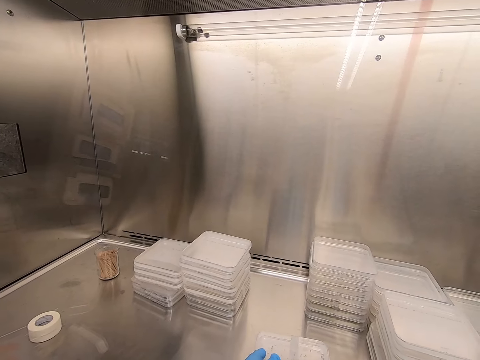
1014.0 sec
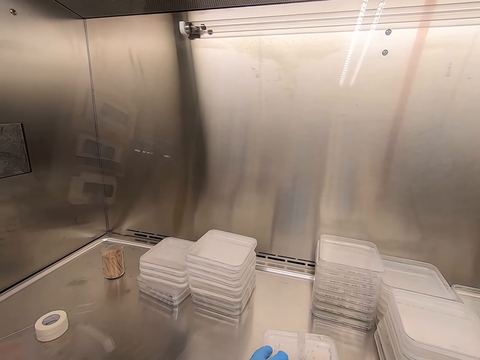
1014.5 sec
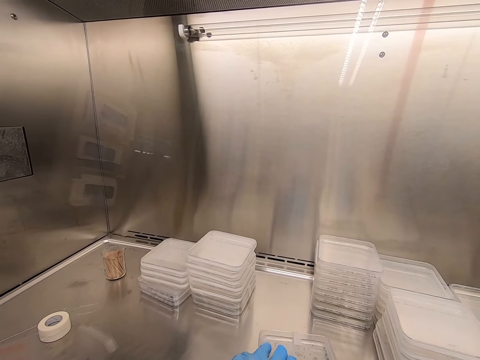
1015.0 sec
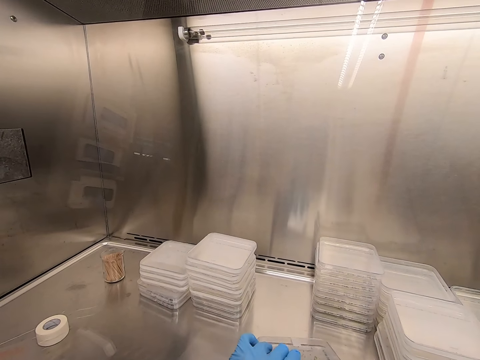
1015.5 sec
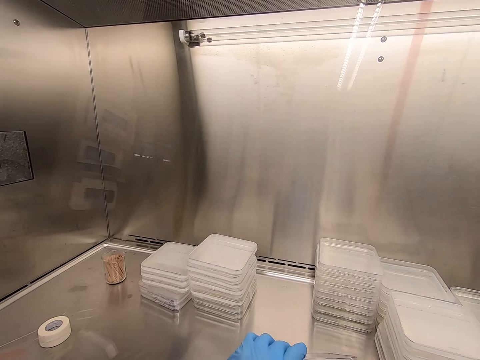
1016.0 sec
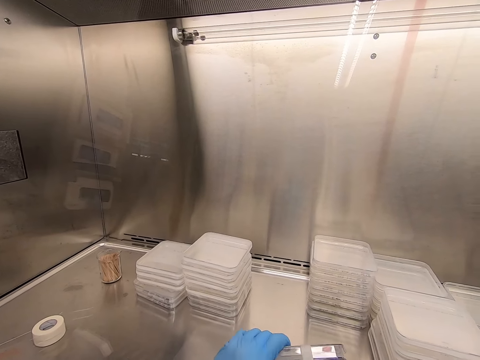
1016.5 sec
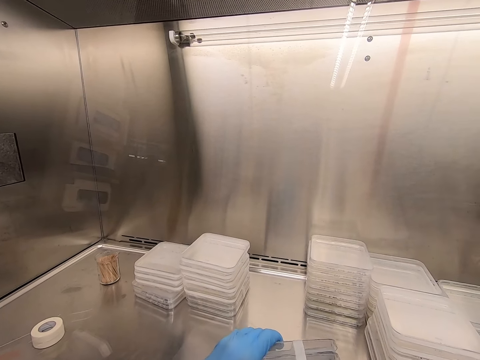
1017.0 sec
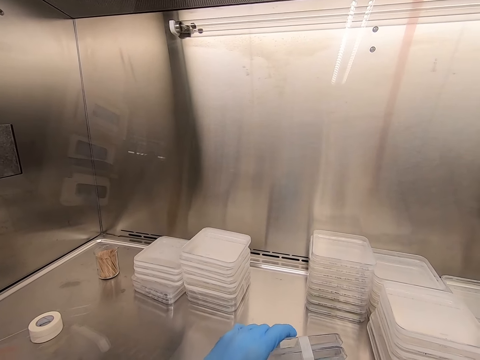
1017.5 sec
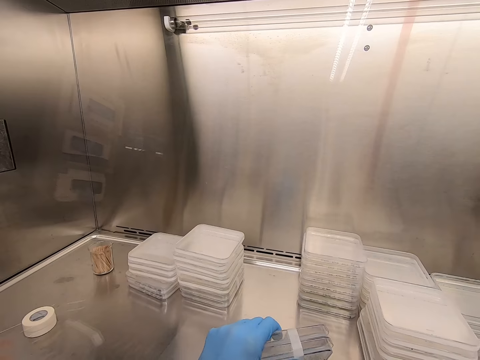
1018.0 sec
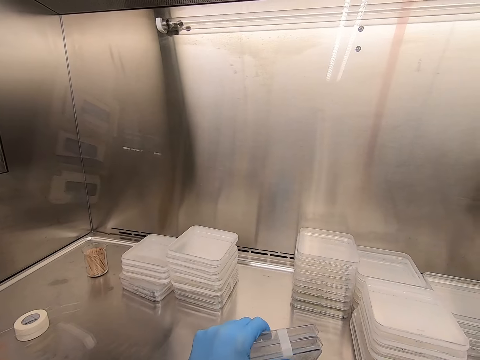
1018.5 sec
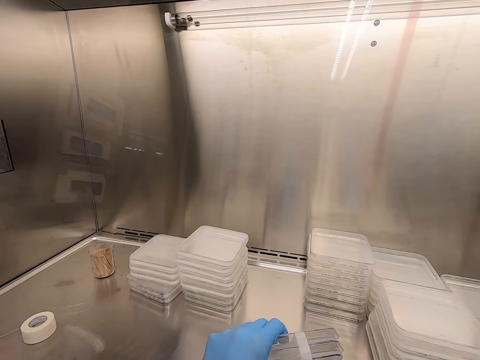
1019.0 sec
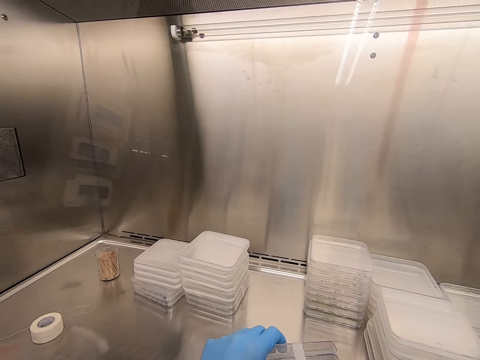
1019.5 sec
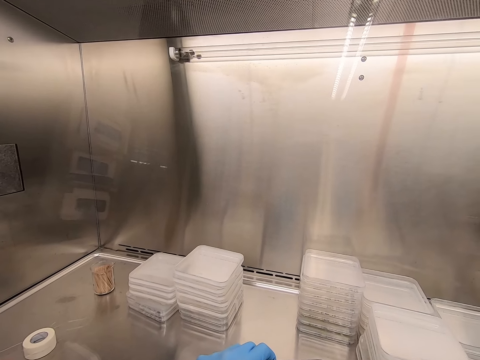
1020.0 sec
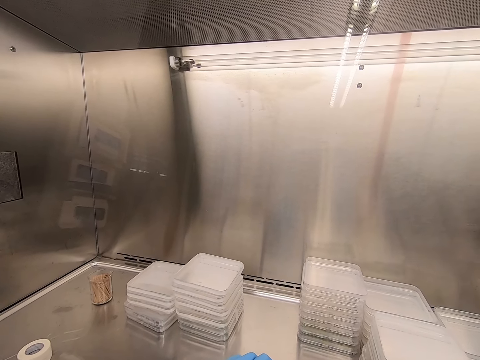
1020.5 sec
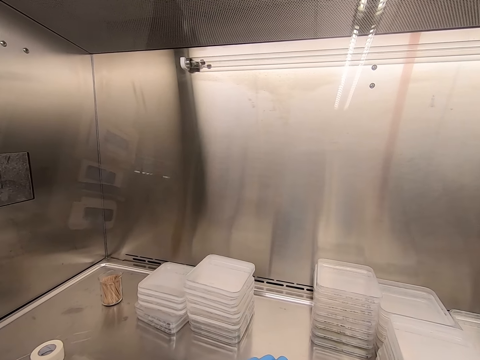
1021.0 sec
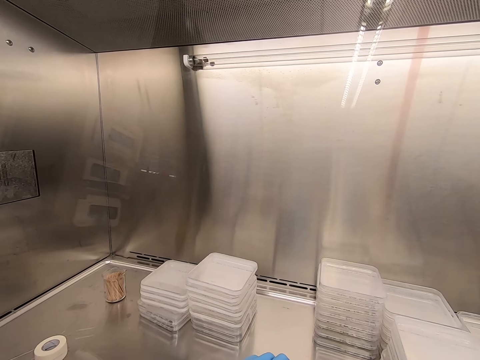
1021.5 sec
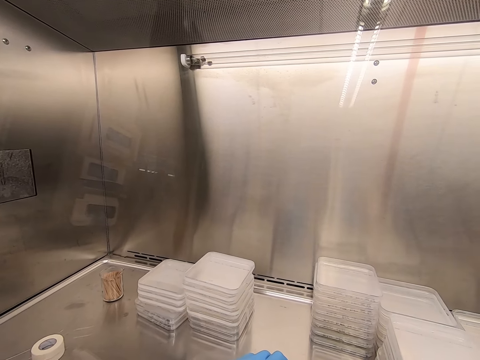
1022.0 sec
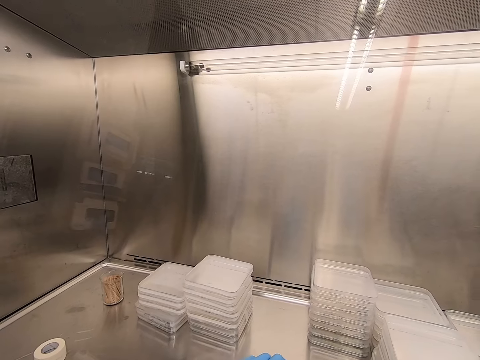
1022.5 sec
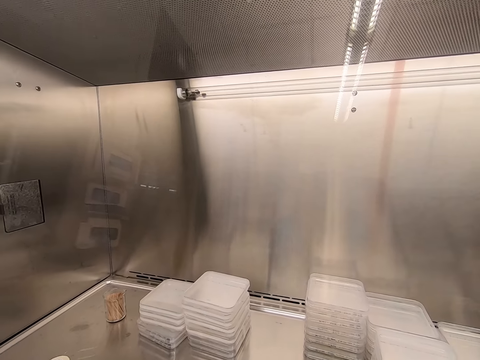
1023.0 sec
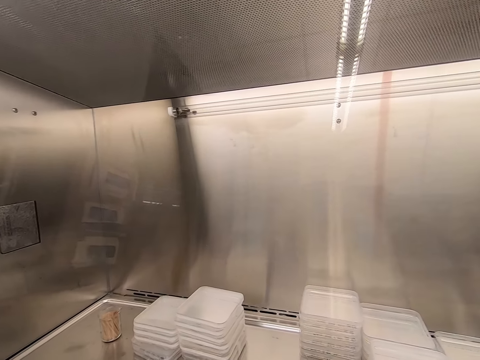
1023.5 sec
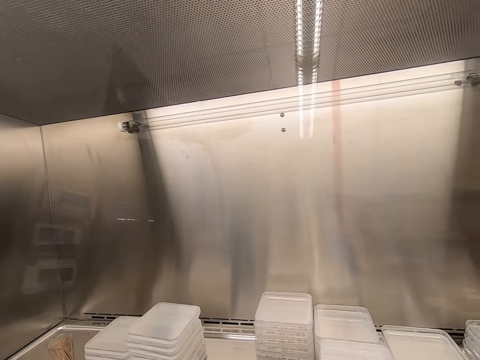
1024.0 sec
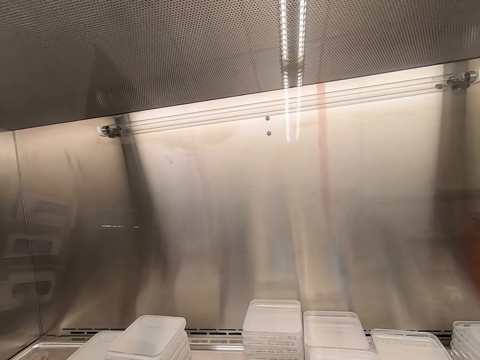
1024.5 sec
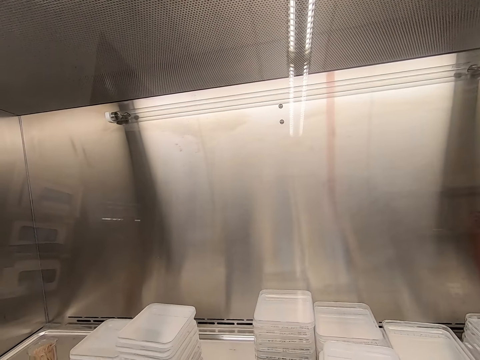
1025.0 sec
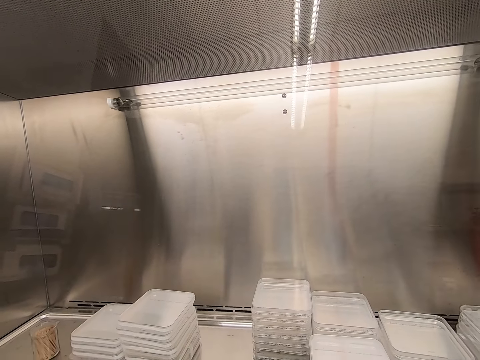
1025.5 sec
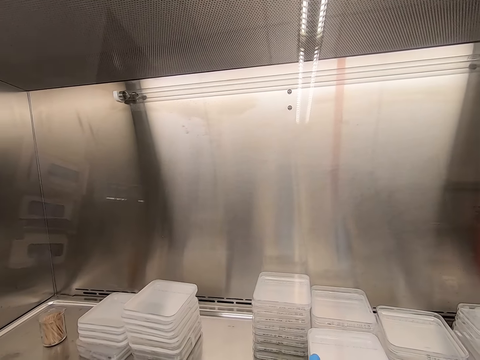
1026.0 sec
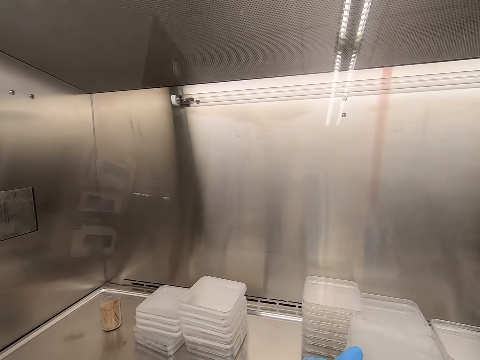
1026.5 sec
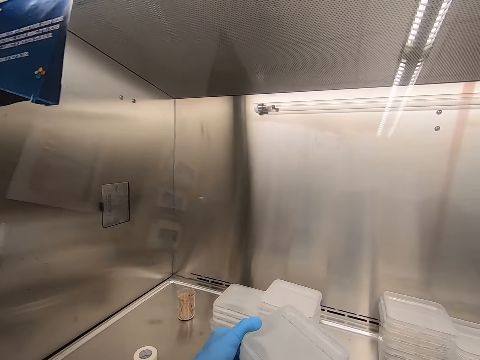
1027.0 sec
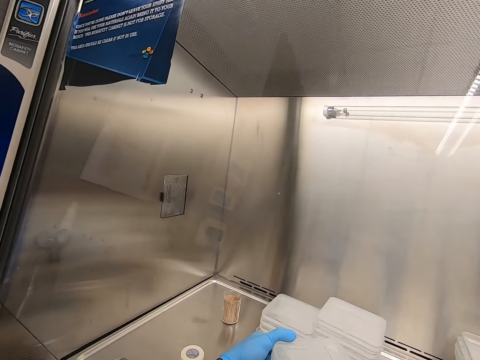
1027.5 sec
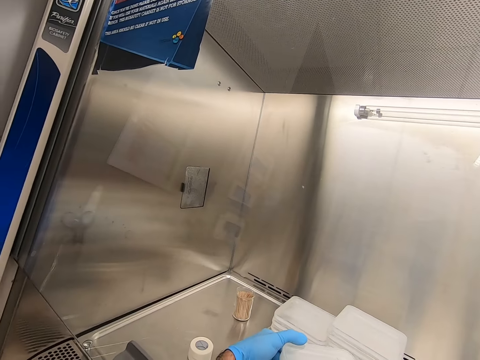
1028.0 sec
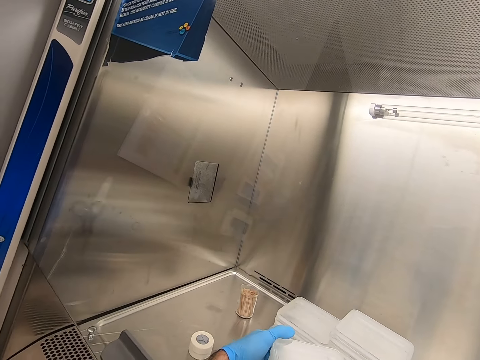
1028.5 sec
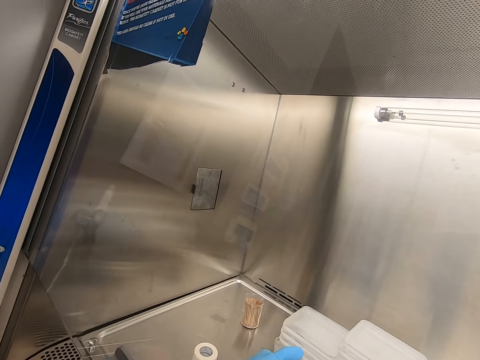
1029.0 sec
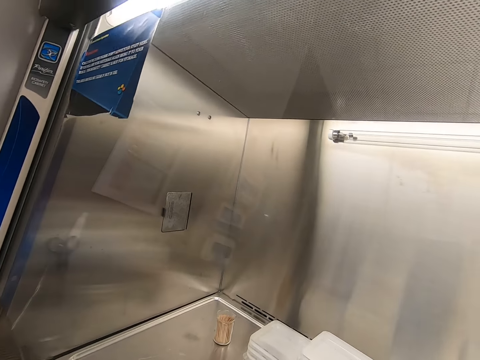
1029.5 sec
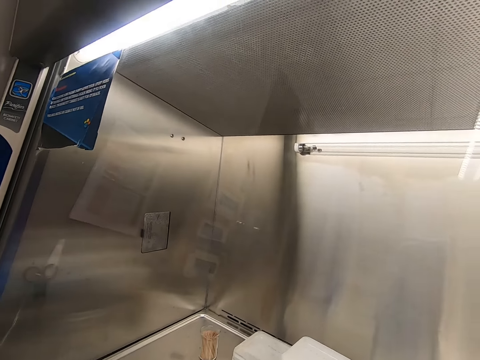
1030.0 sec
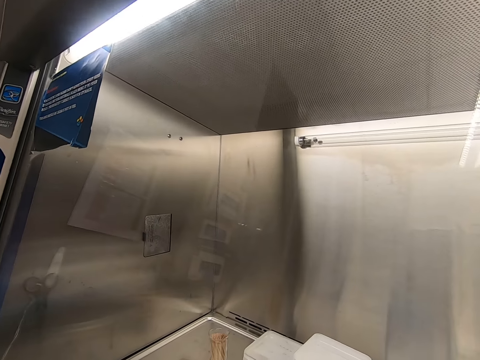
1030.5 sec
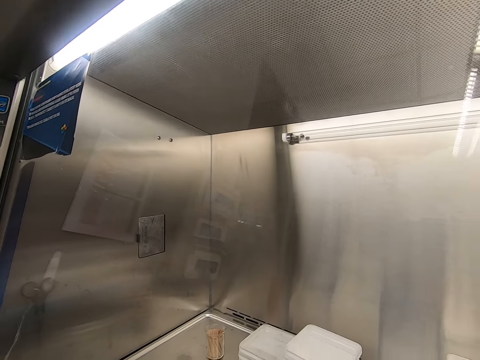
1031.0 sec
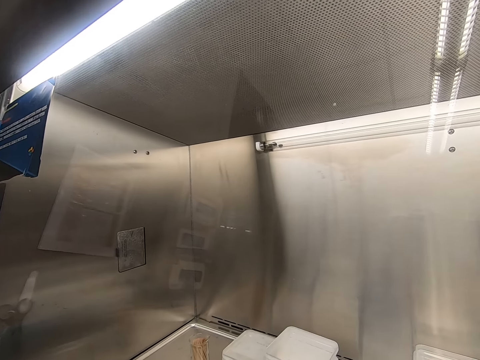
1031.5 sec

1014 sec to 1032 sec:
The camera wearer seals the lids with cello tape. They pile up a container.

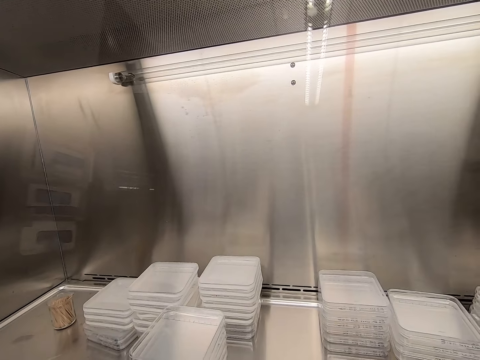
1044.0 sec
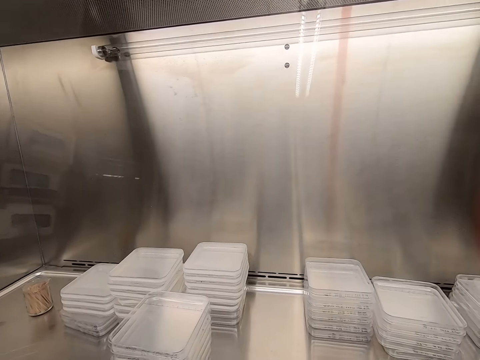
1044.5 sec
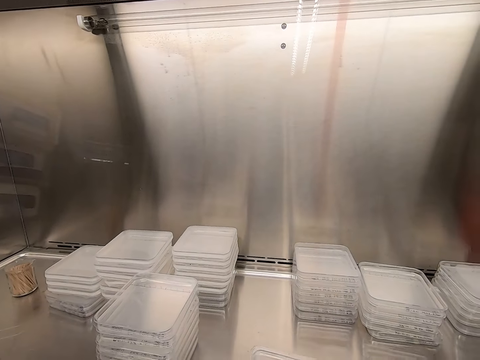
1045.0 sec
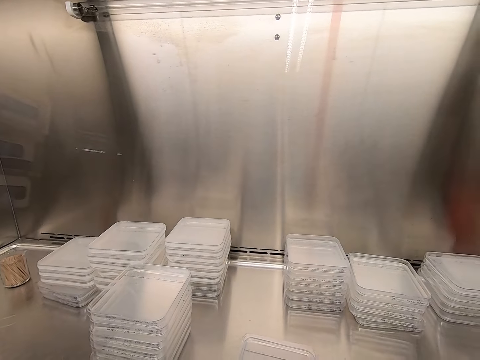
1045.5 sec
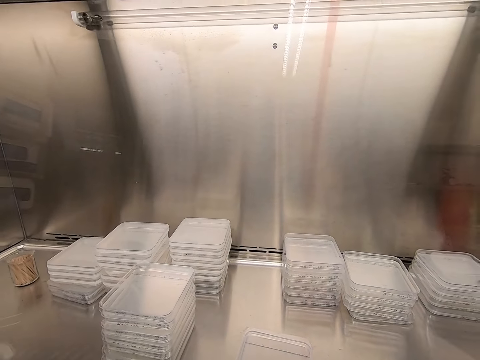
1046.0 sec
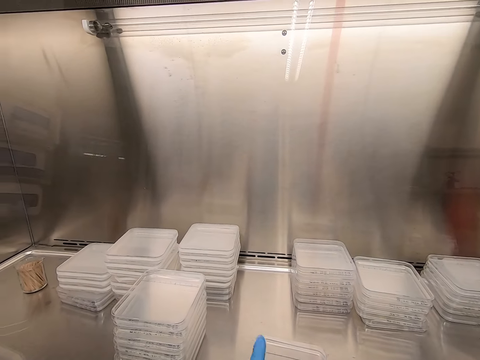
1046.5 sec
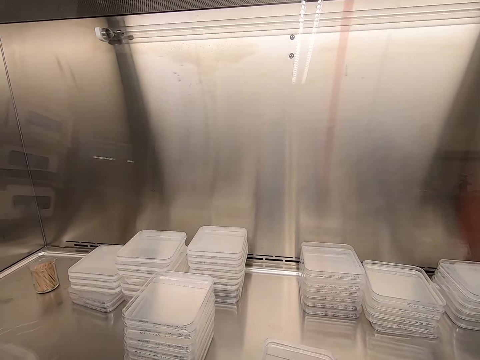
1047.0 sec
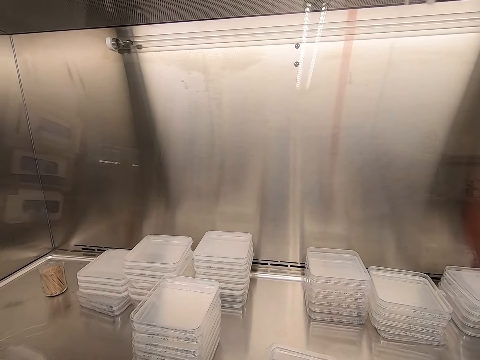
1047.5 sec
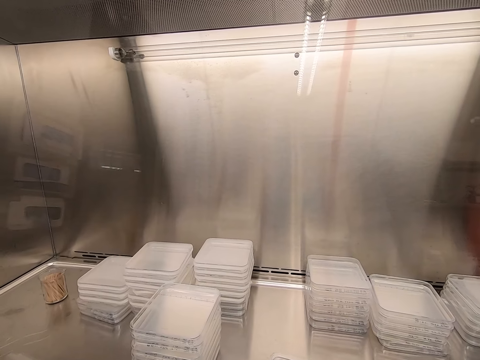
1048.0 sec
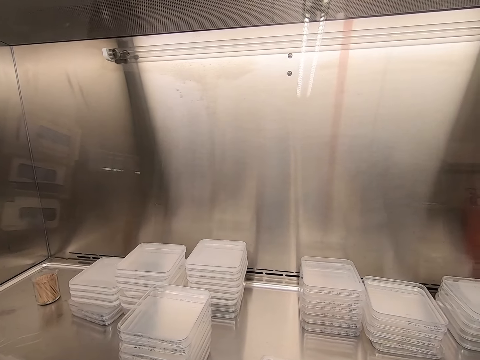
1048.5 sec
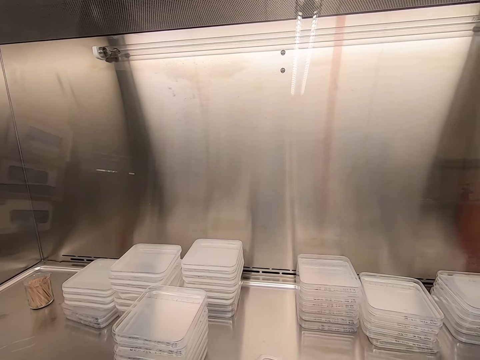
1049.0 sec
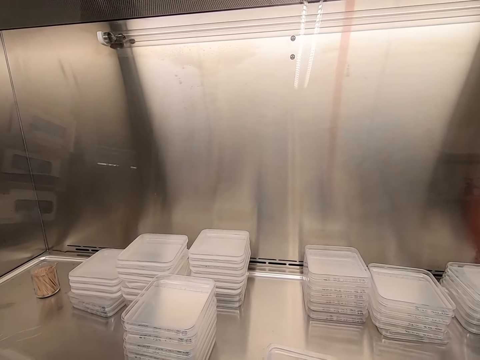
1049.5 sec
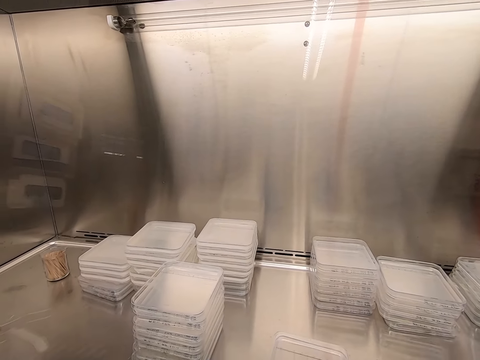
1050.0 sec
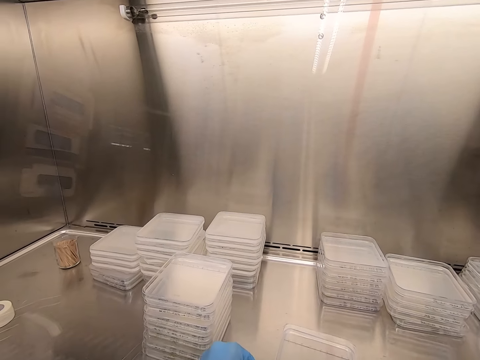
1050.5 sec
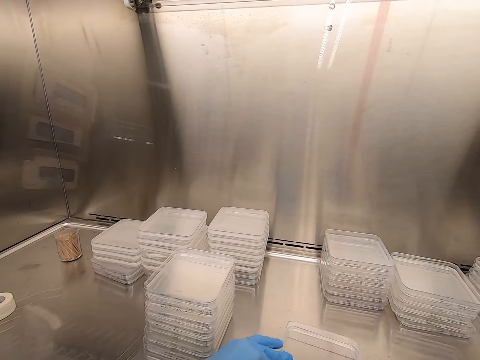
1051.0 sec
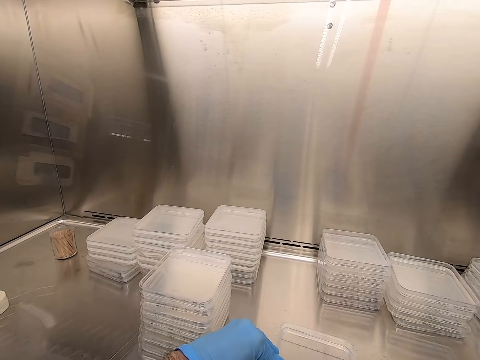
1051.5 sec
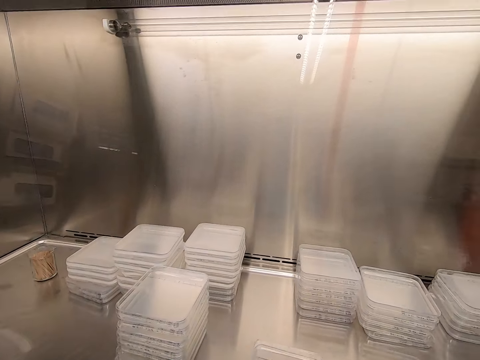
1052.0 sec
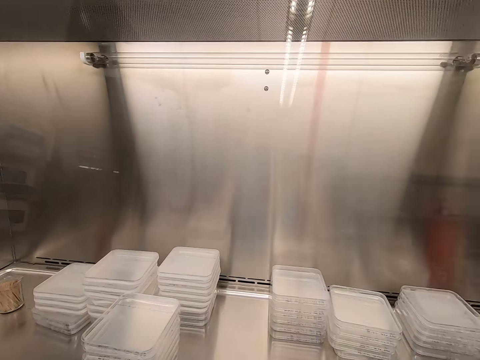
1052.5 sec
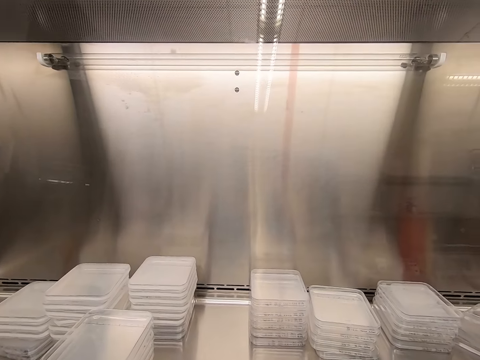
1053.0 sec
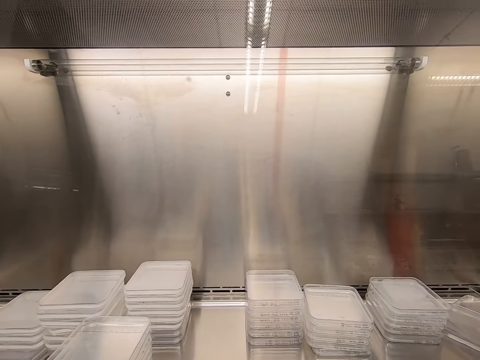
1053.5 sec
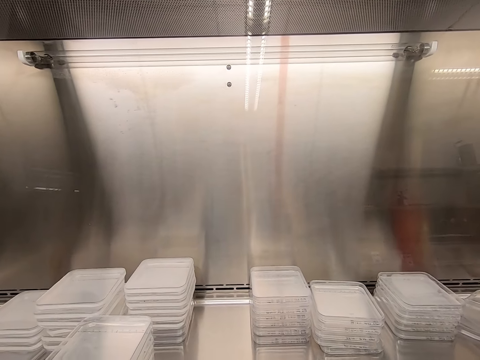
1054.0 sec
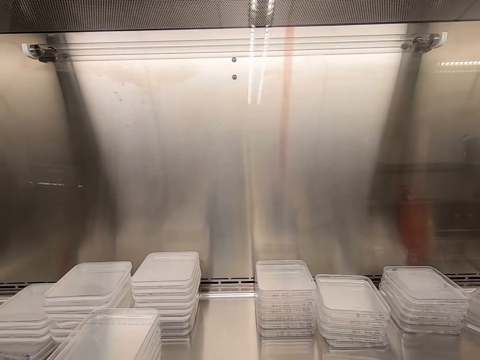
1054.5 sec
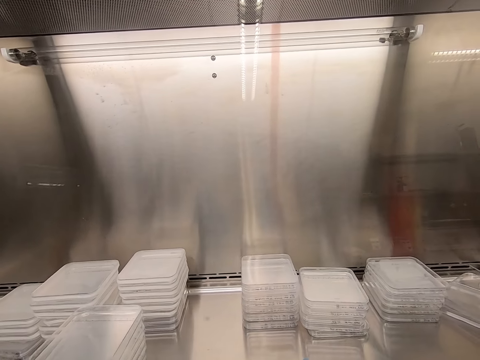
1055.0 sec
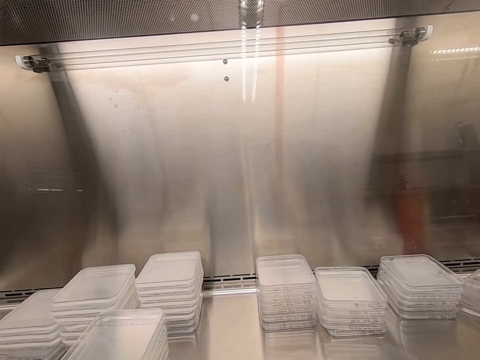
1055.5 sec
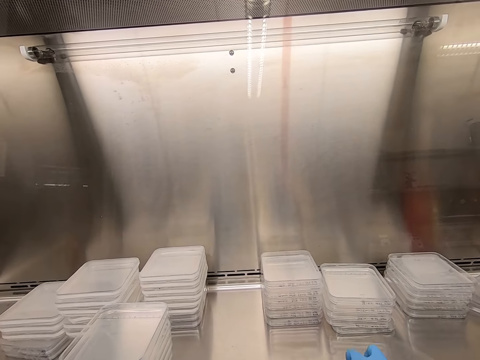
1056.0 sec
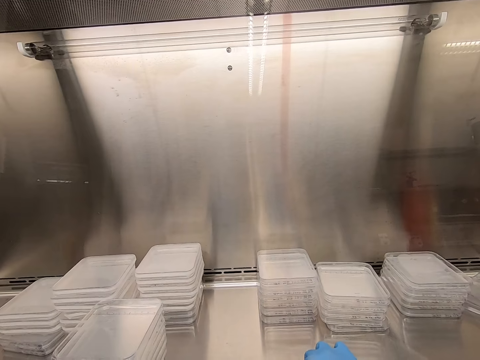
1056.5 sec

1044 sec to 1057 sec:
The camera wearer seals a container. They underline the plastic lid. They seal the lids with cello tape.
